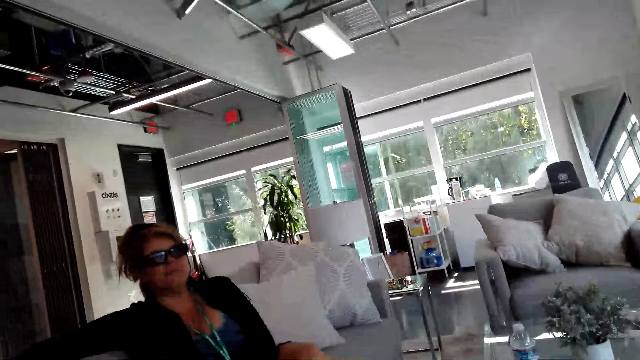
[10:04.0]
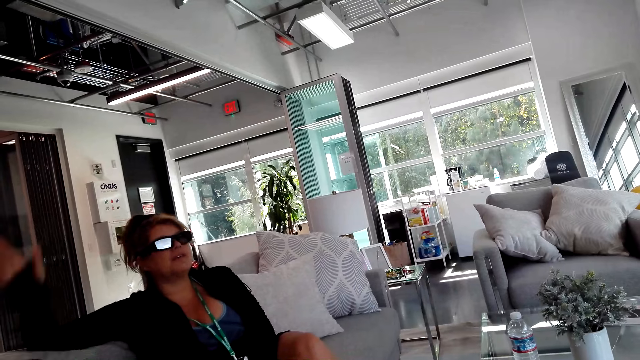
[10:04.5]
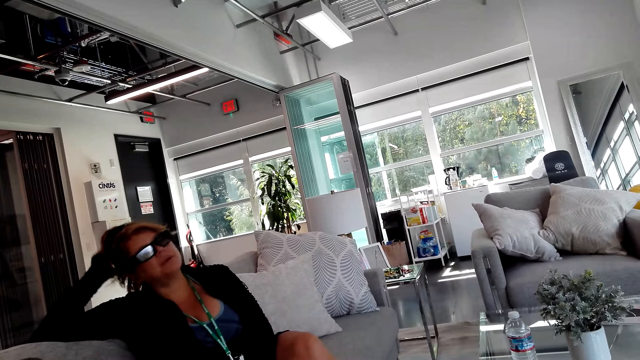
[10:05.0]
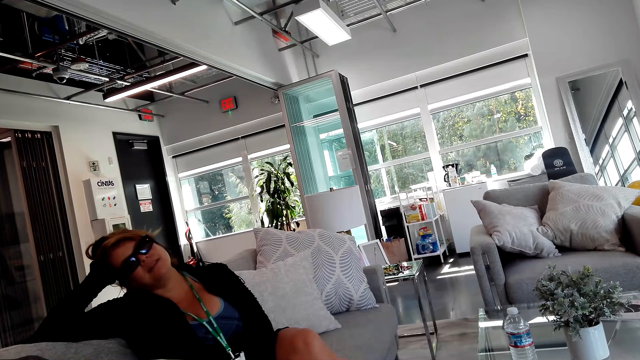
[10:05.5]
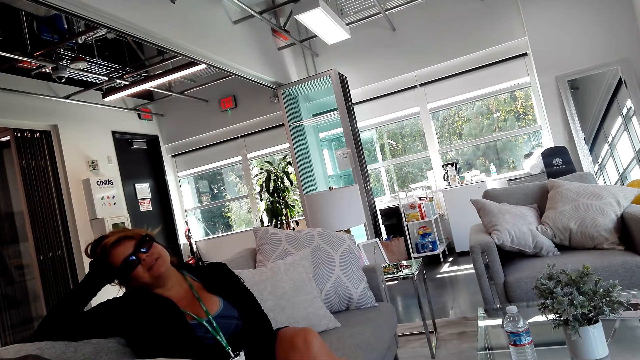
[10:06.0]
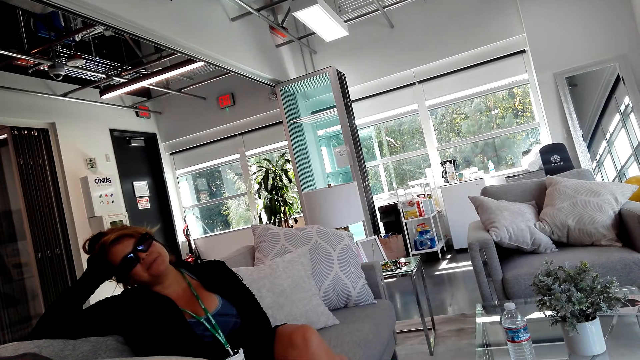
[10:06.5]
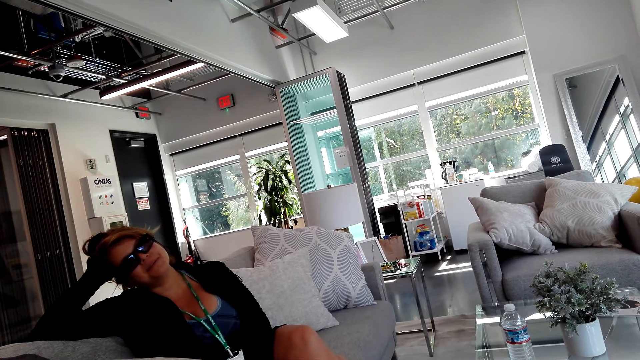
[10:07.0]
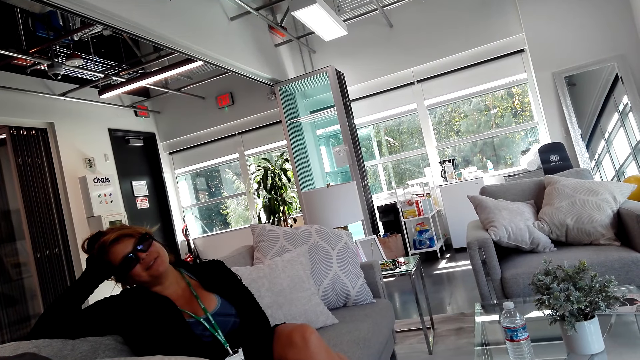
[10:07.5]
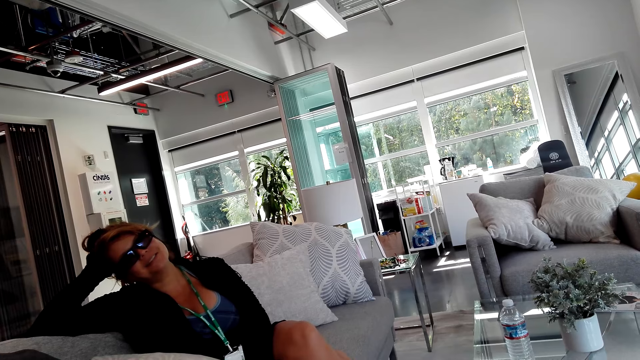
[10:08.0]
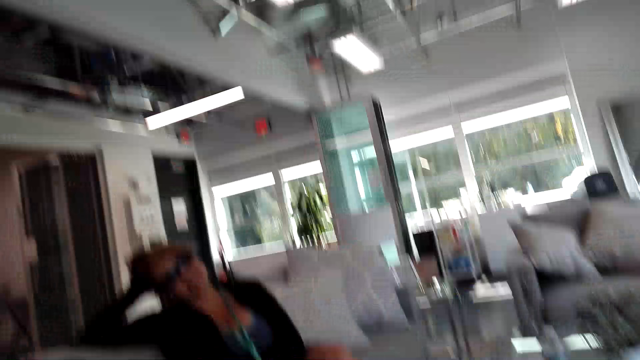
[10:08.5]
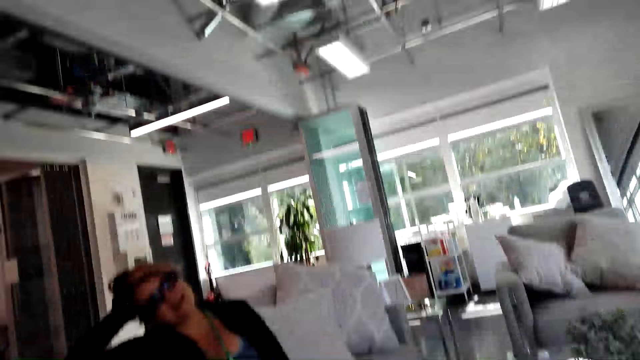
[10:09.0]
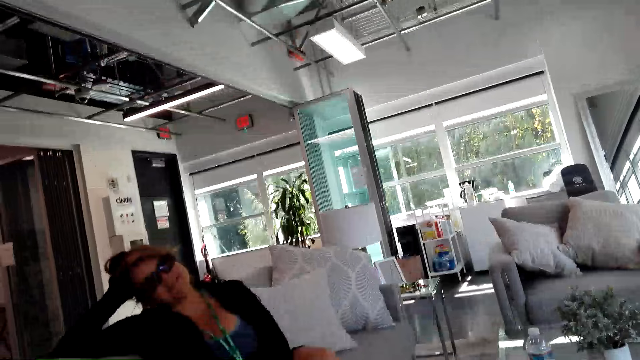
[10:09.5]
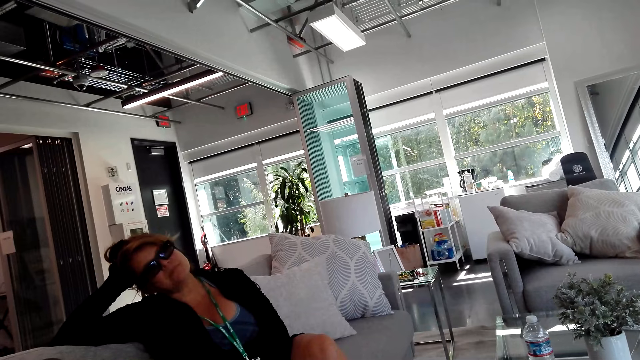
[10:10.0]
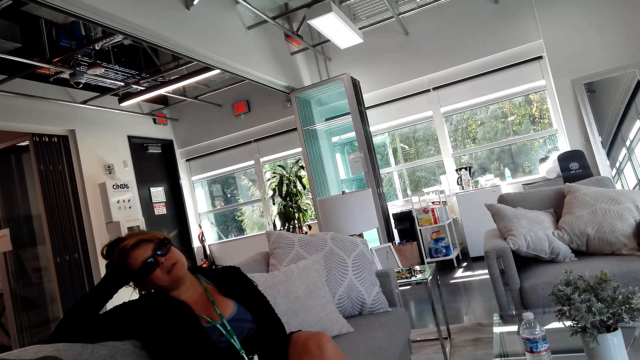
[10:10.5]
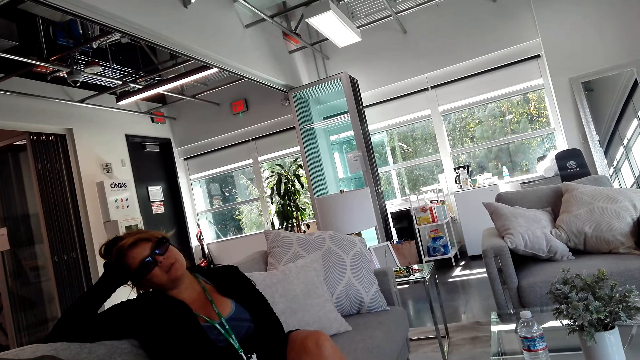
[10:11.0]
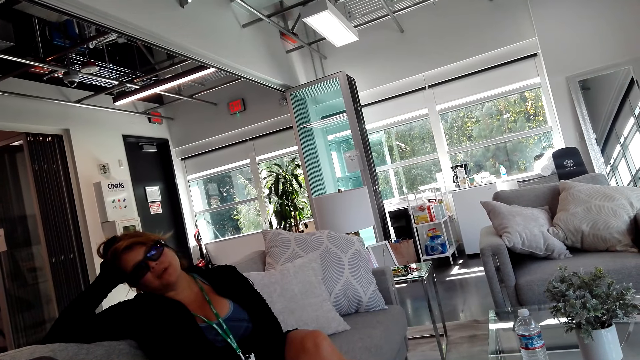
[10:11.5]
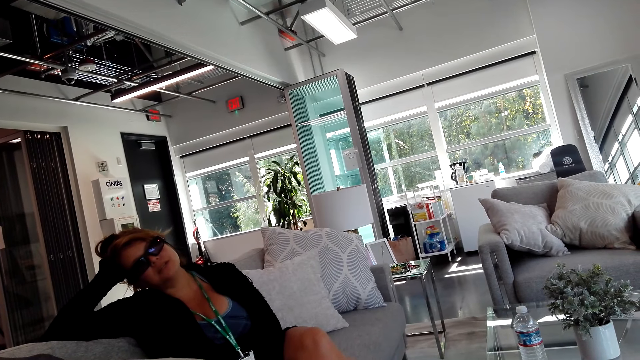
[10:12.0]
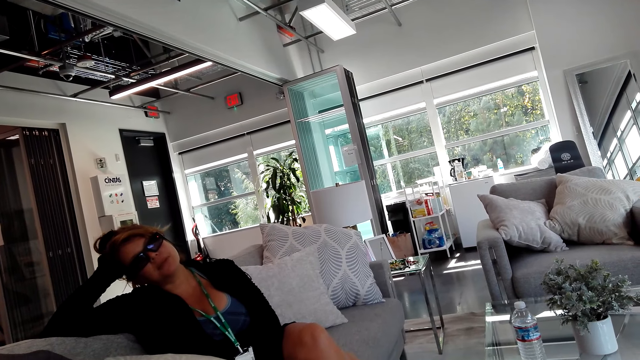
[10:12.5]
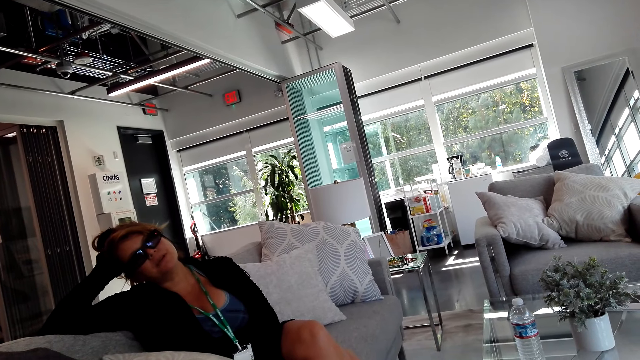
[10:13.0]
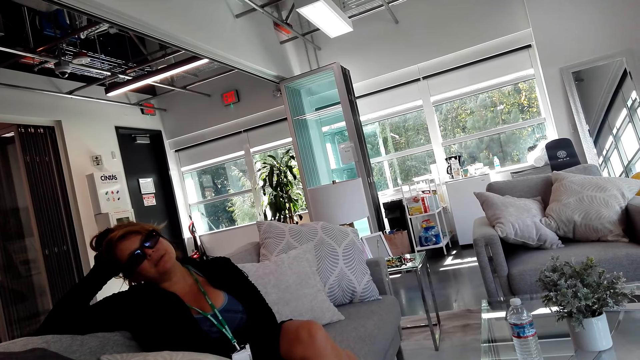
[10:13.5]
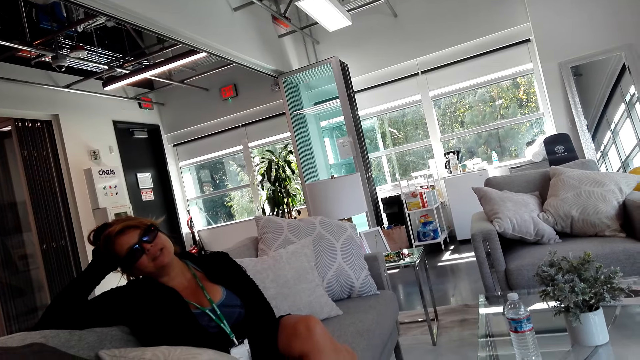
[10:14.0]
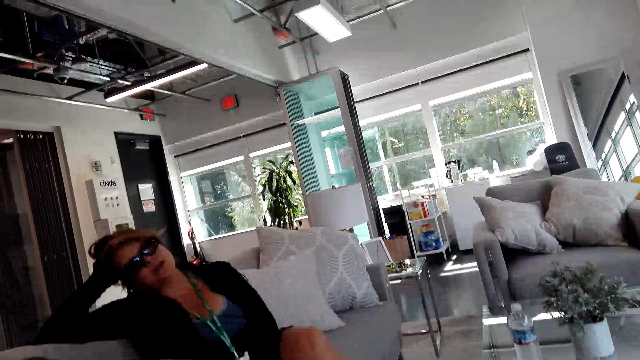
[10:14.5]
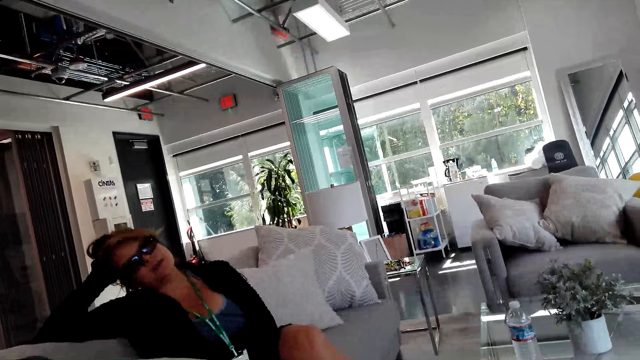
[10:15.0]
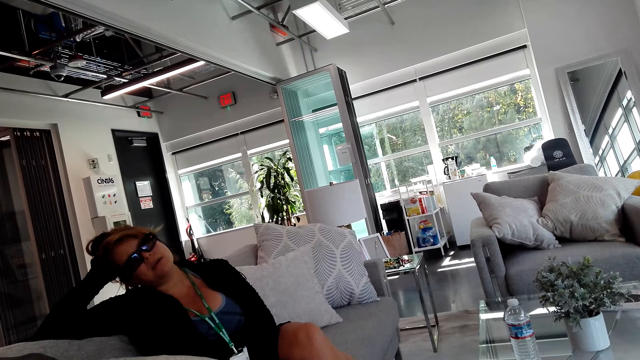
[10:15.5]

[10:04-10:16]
The girl leans on the chair.

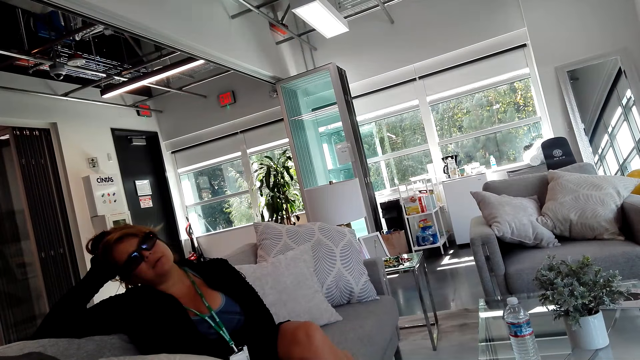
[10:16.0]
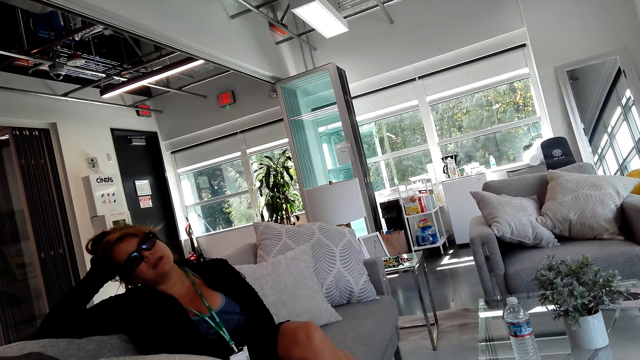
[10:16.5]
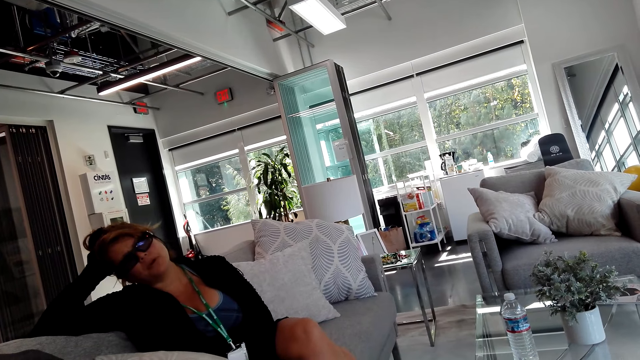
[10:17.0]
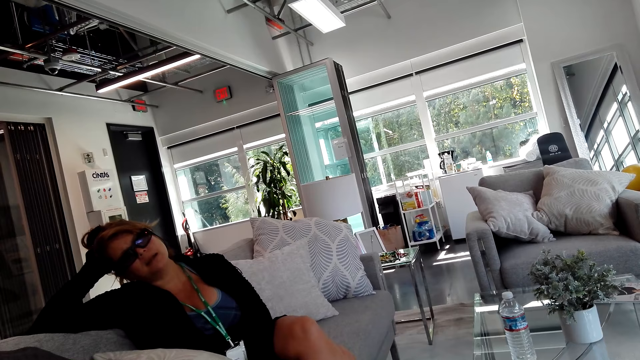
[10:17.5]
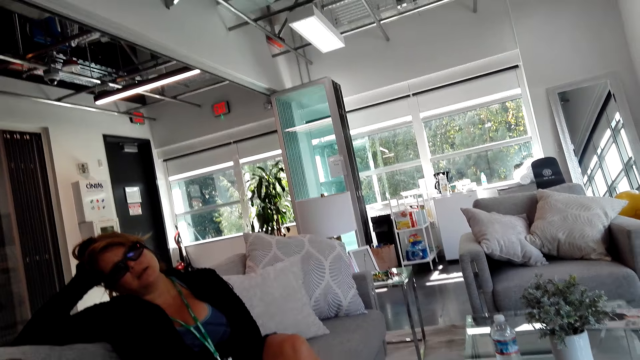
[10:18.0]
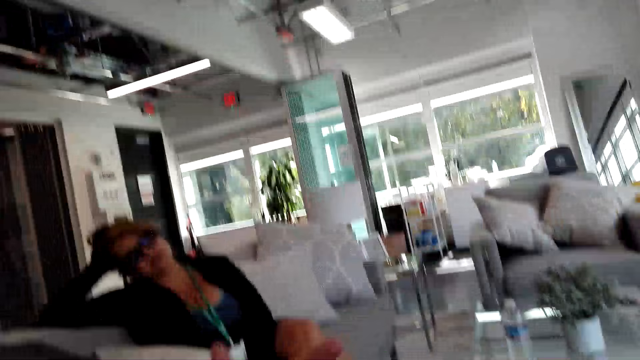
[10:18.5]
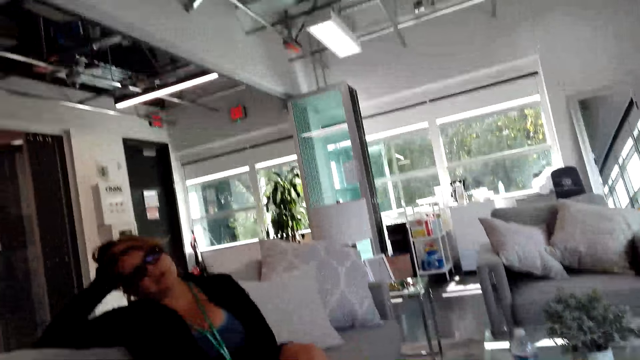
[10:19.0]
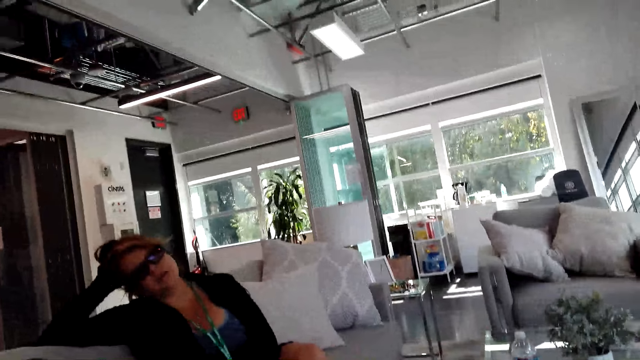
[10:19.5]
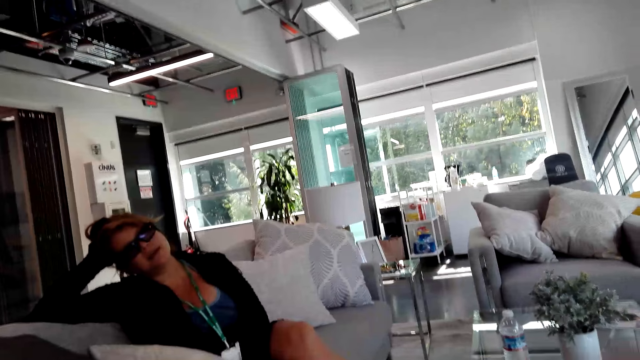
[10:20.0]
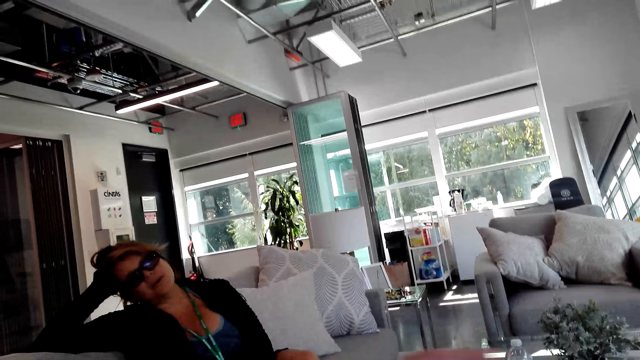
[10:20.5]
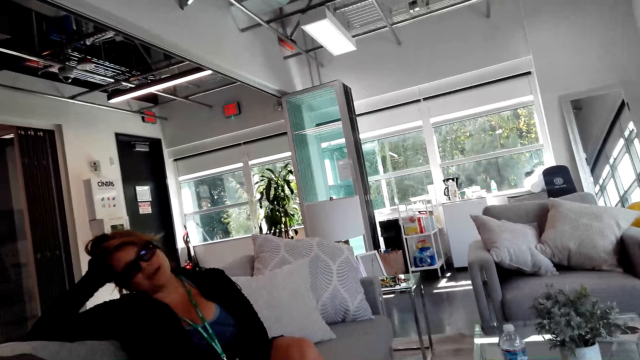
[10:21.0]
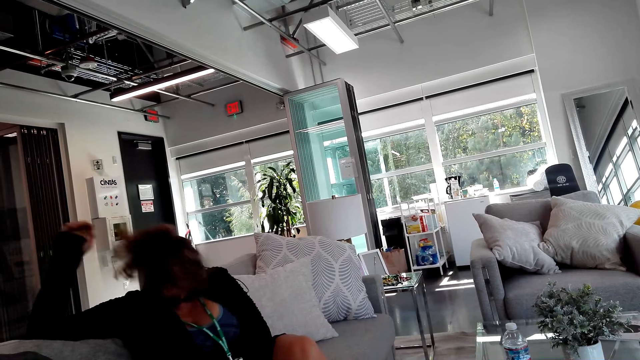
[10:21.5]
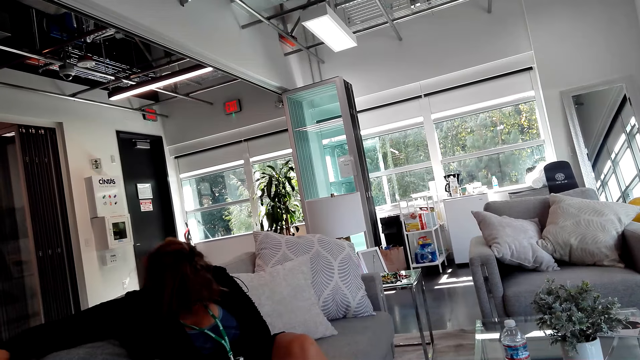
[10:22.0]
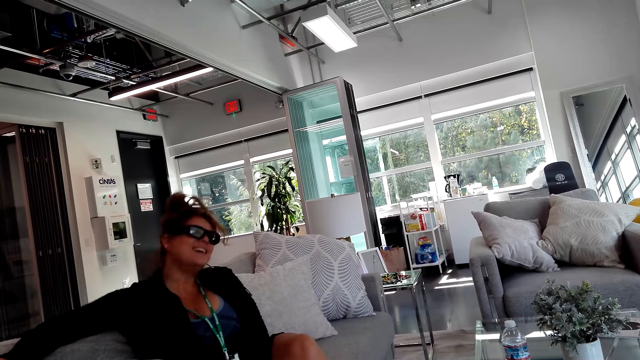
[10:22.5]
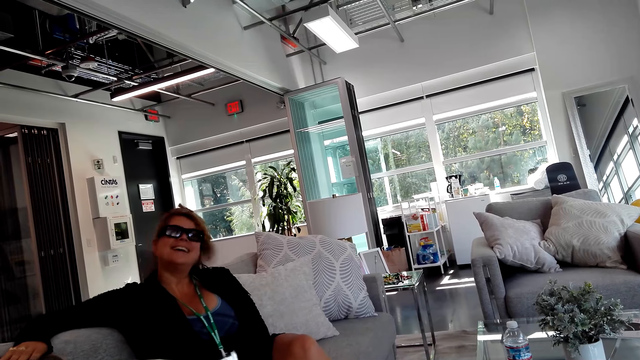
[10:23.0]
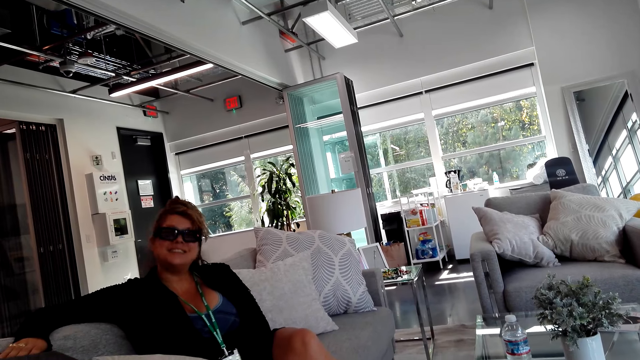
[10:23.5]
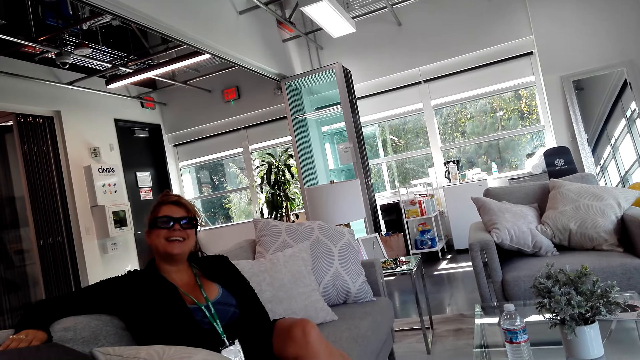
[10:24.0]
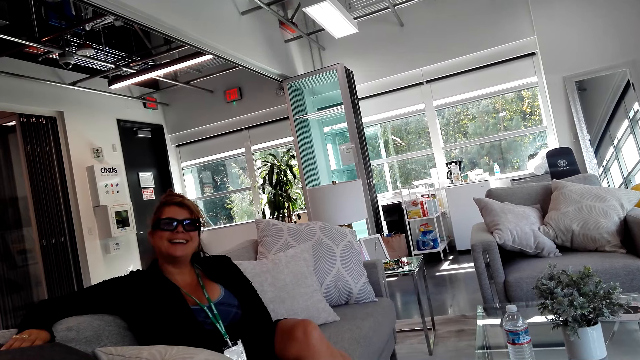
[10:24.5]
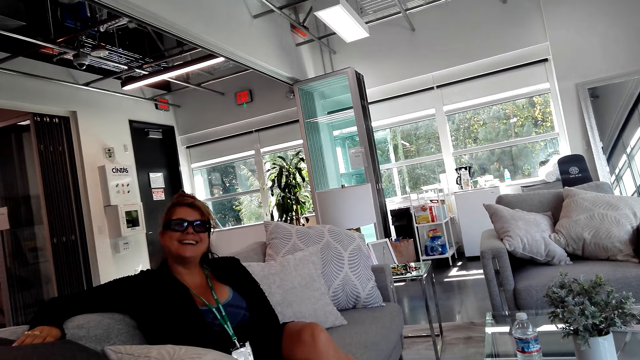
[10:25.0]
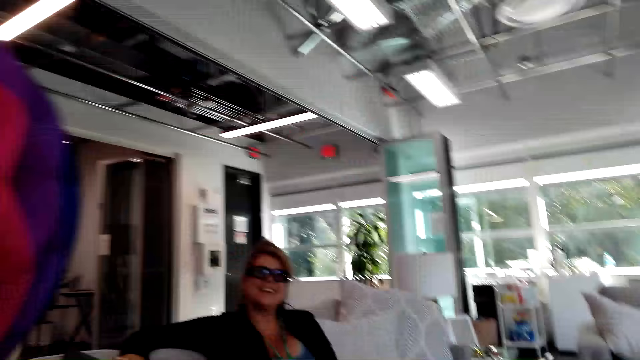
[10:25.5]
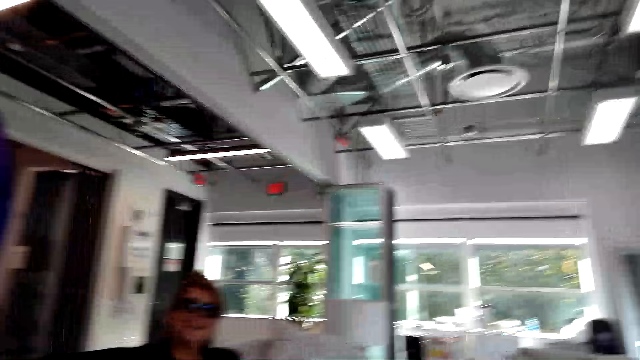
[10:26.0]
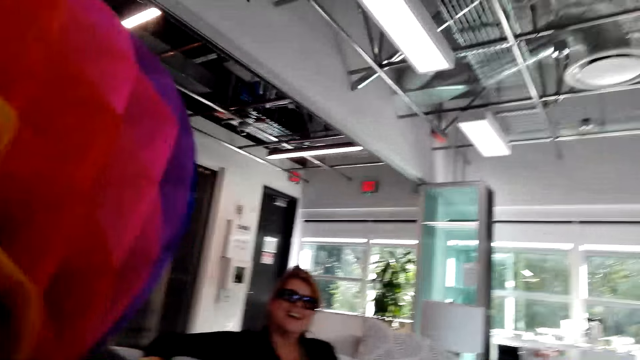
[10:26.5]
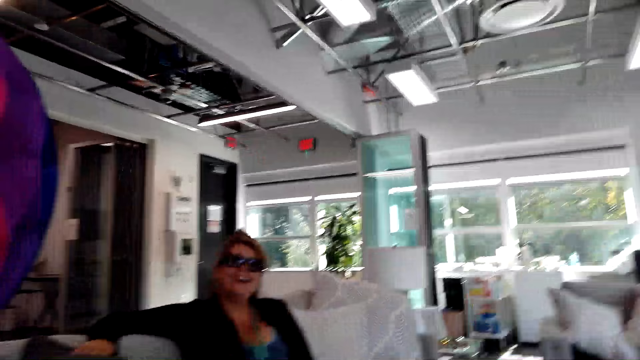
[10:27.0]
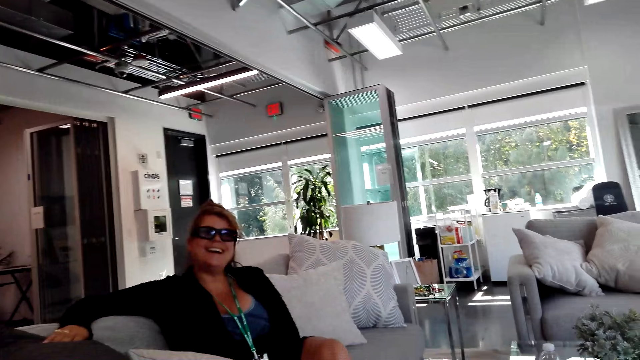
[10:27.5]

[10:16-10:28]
The camera wearer talks to the girl.
